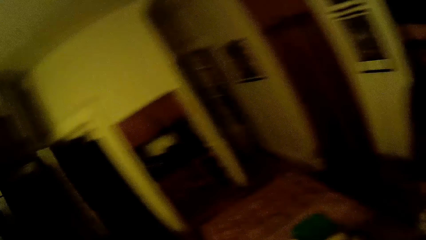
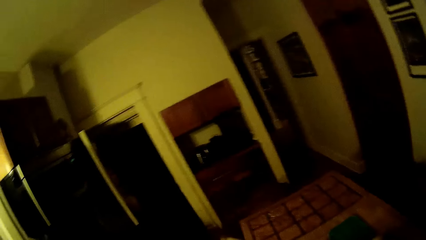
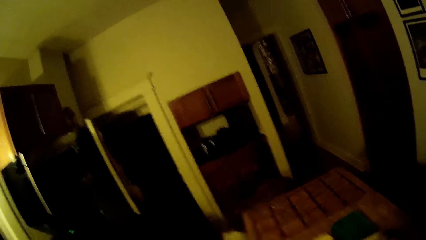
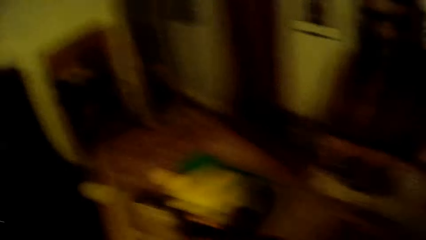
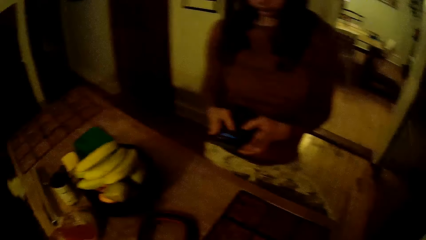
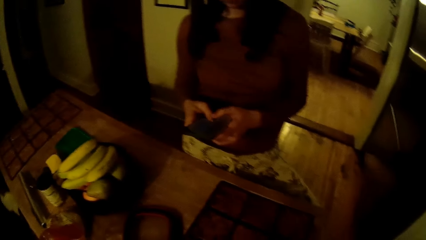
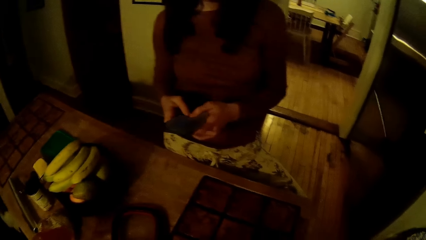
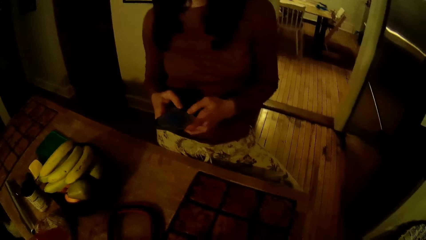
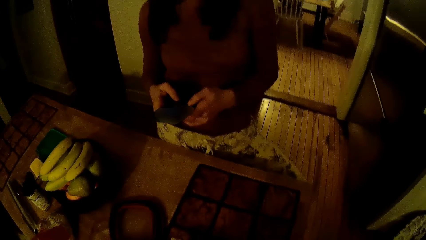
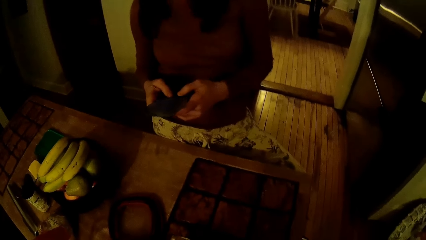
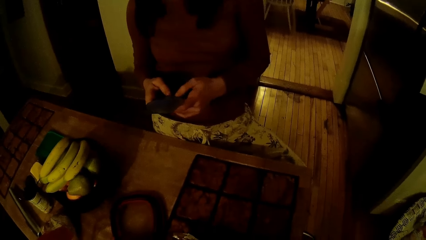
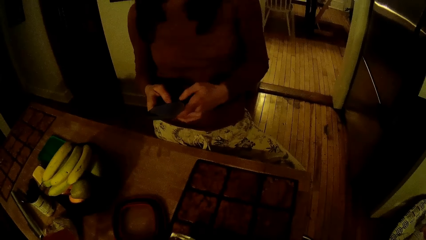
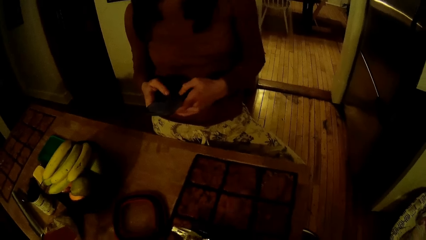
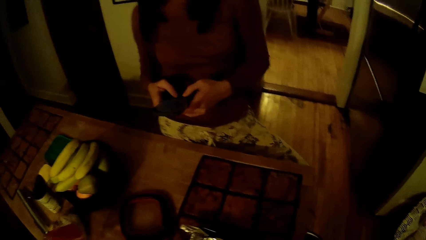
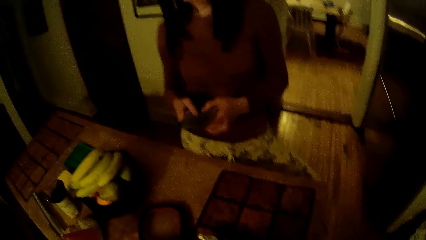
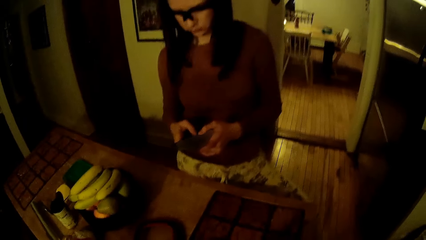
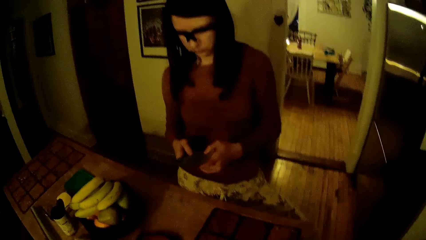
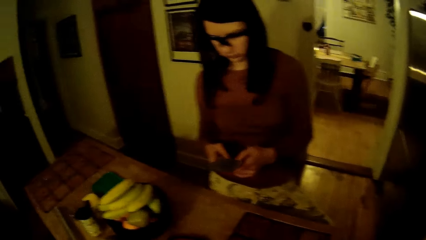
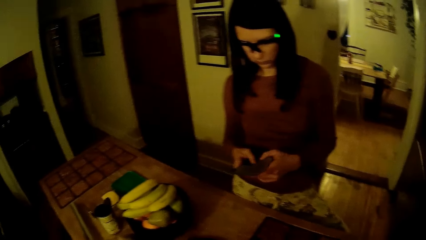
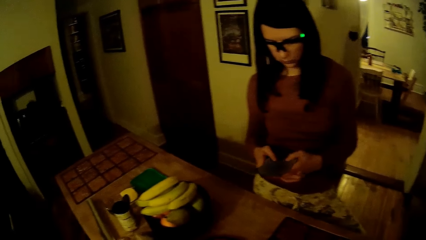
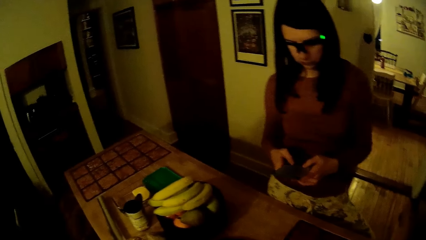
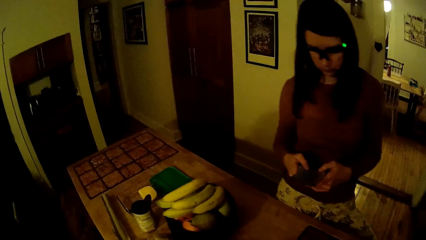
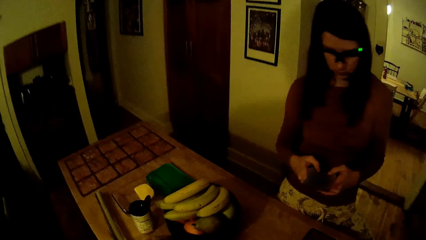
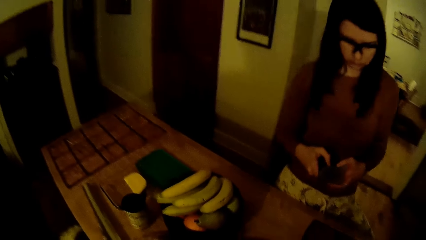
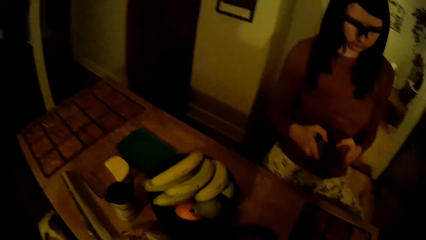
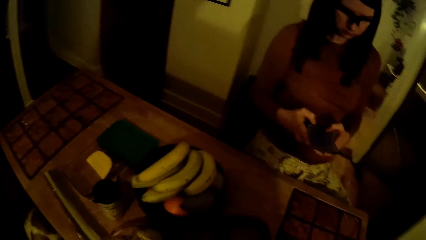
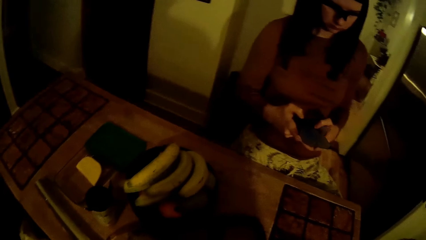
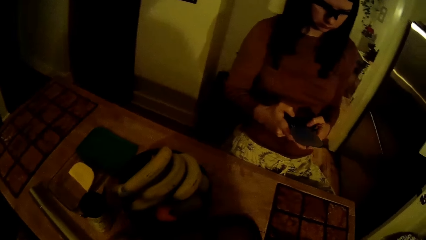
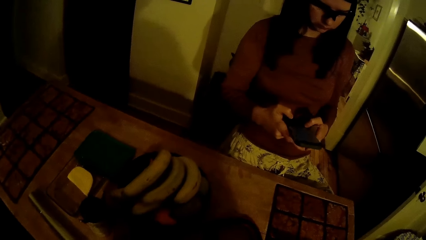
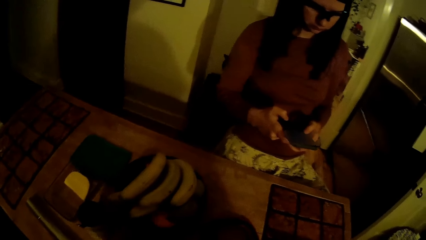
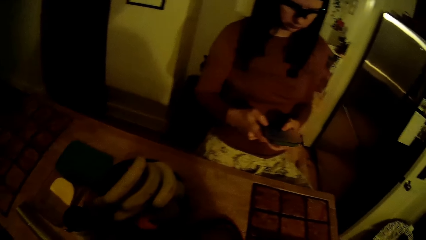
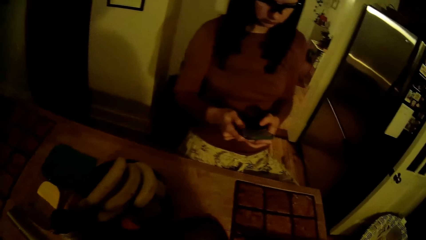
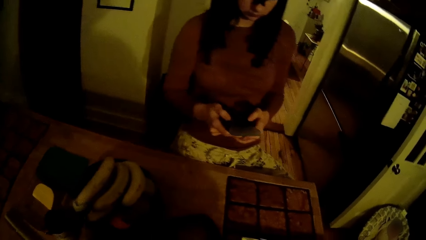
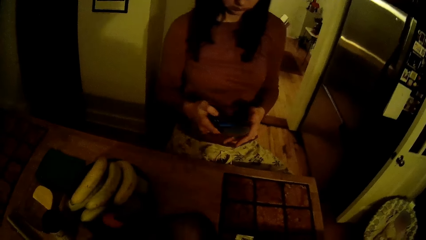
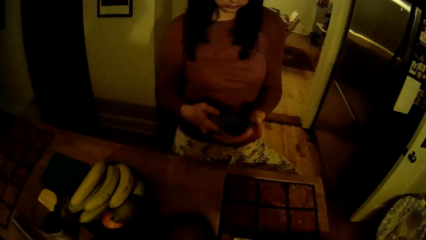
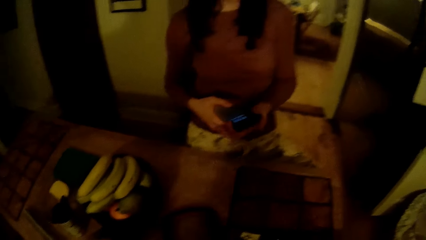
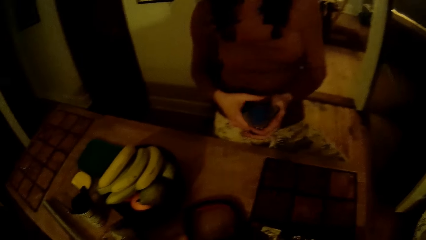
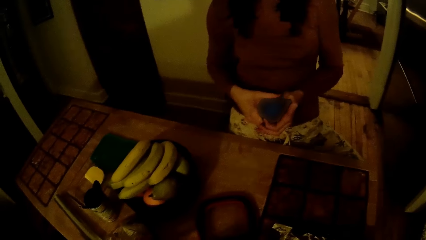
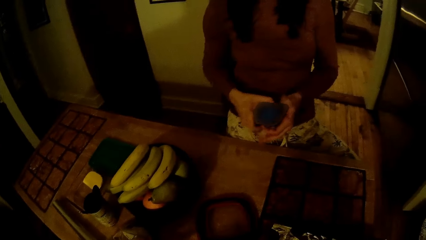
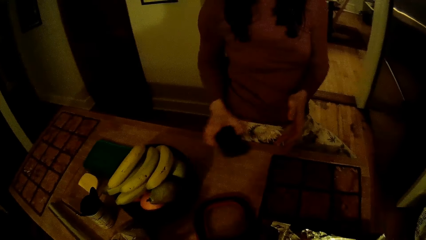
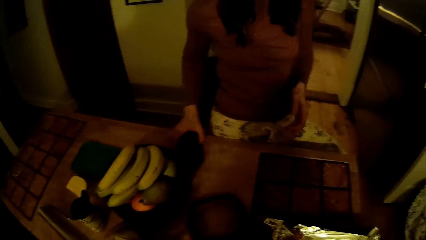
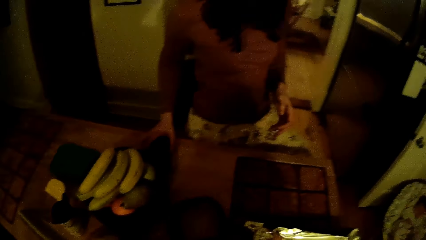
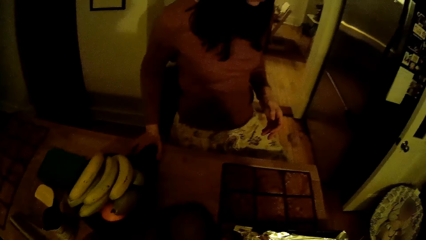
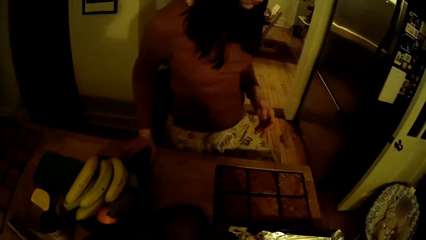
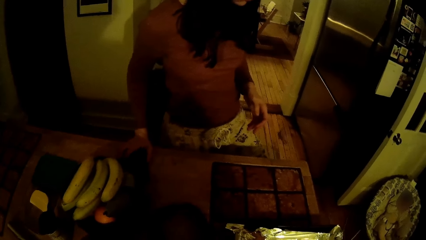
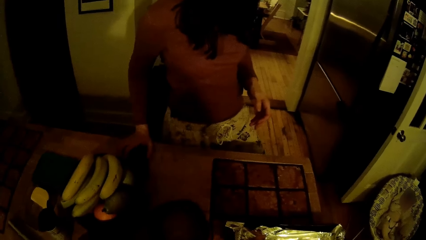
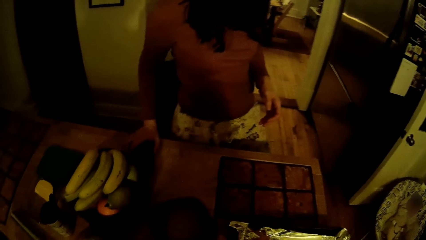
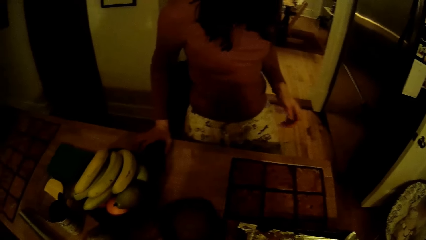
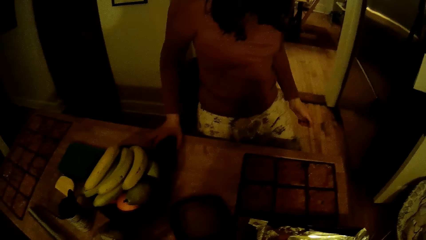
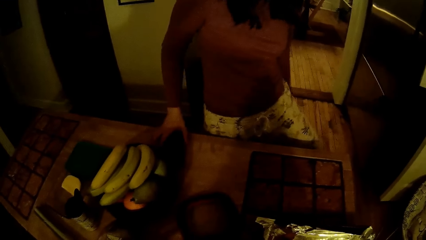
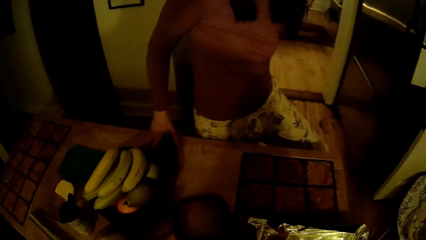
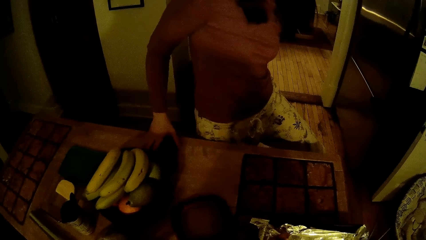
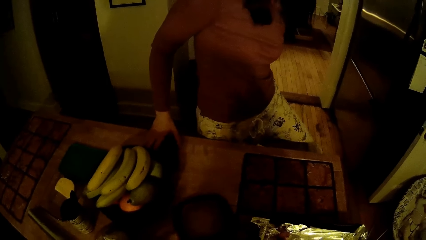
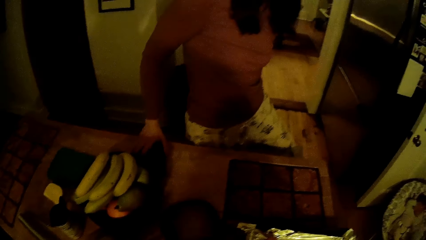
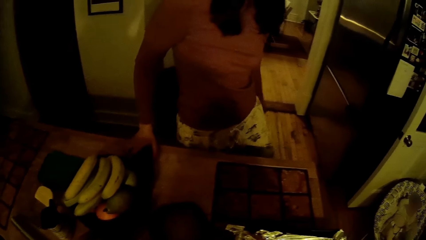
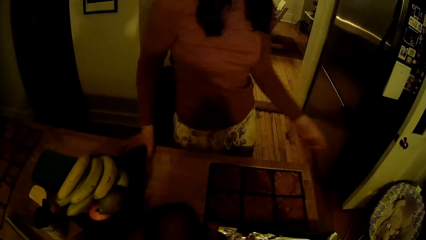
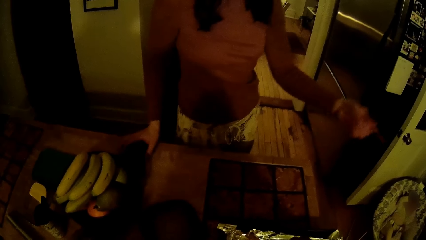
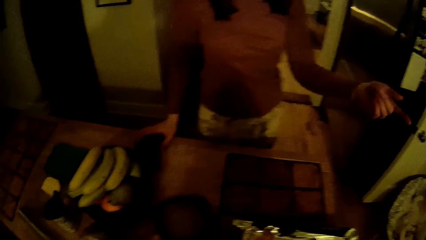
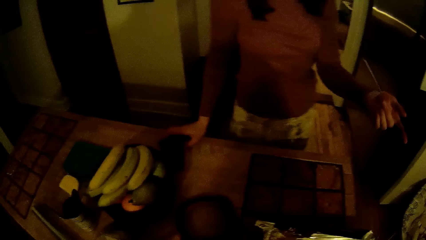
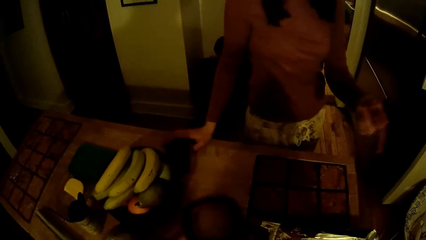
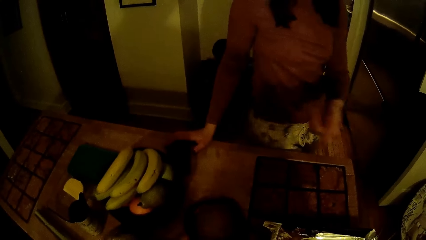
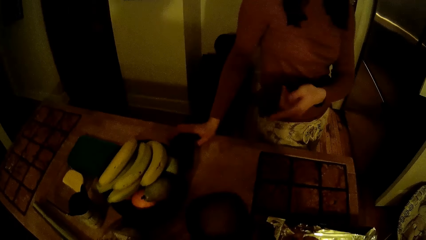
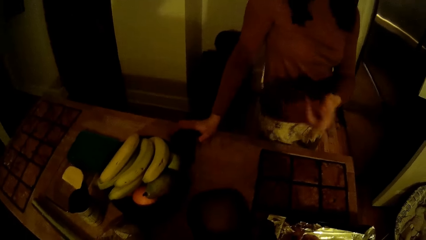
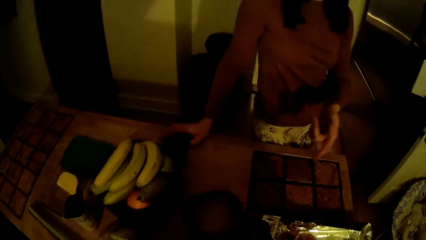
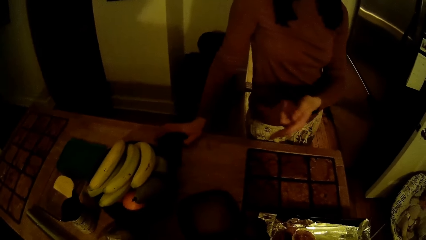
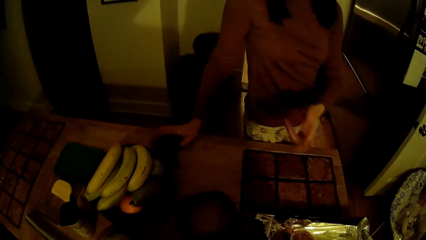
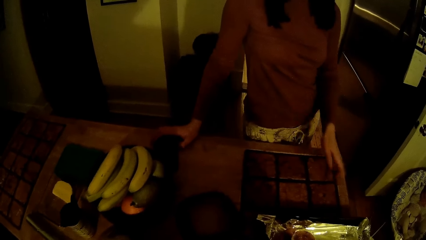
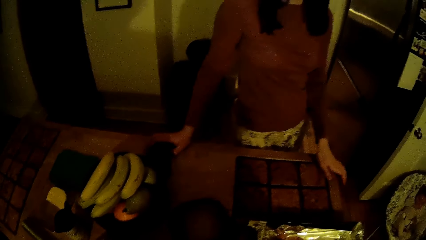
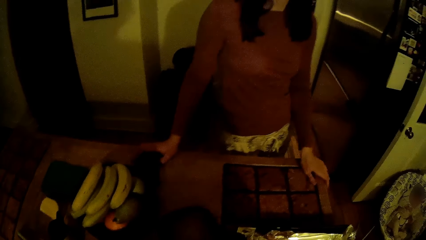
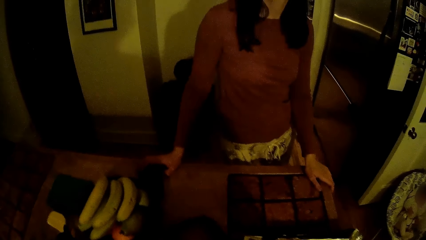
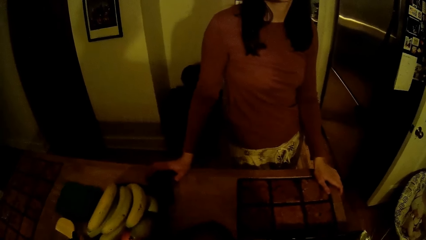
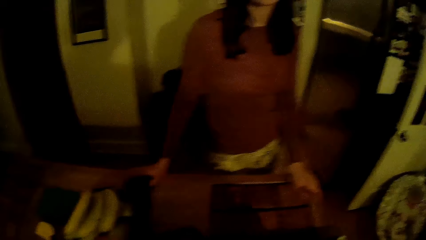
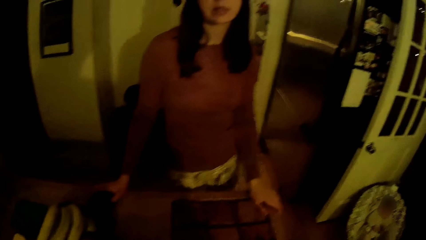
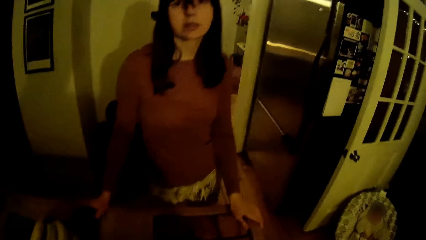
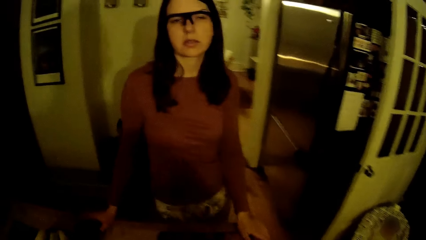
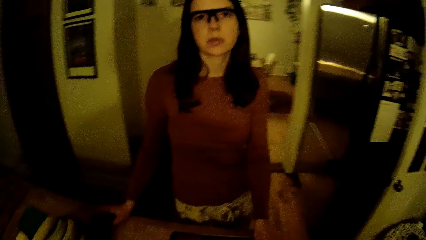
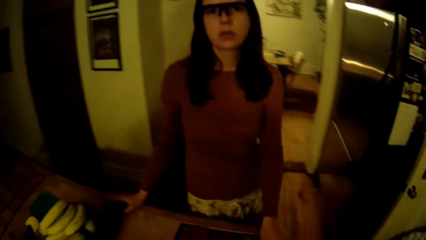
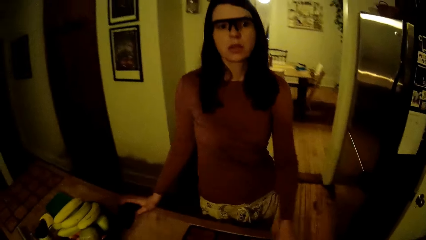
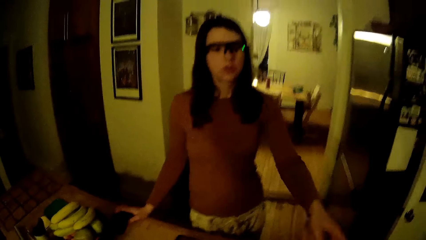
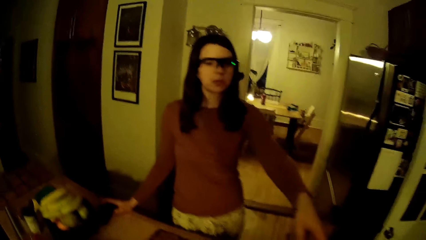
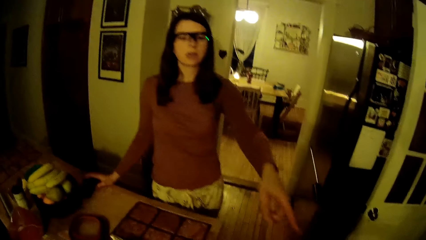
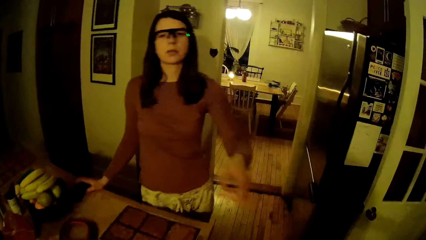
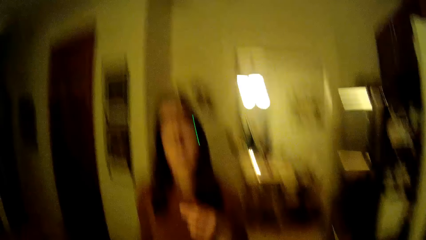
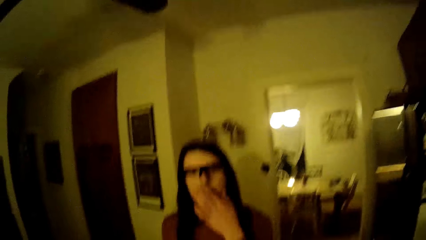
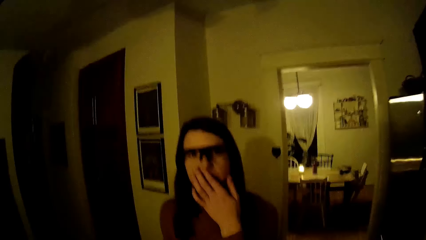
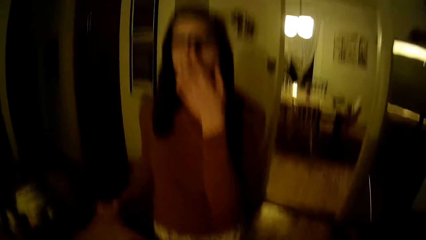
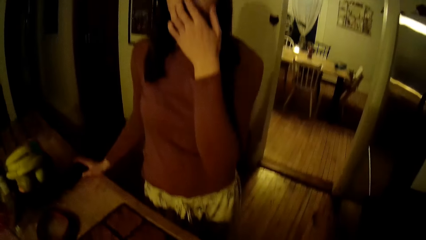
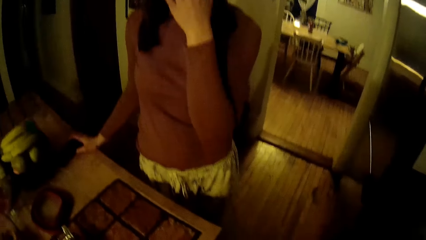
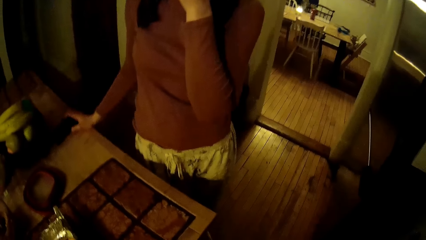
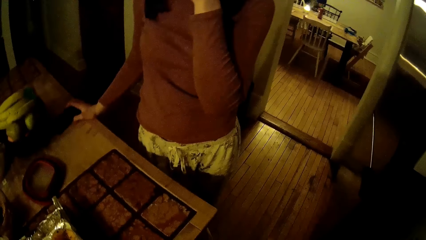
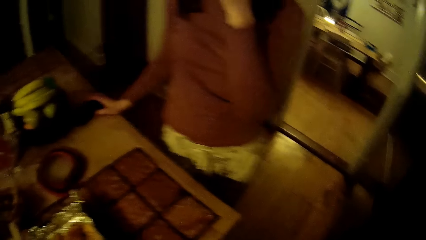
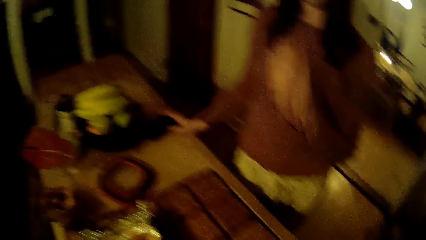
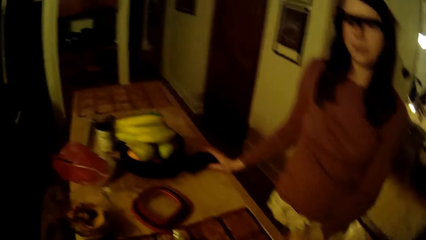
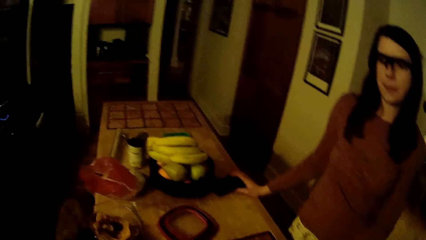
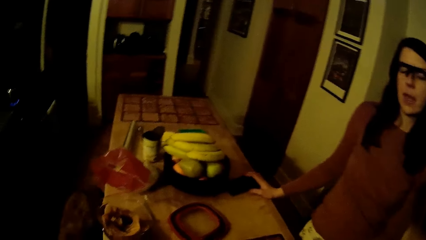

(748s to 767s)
The camera wearer looks at the table. The woman drops the smartphone on the kitchen table with her right hand. The woman interacts with the camera wearer in the kitchen. The woman lifts a leg, points a finger, puts a hand on the table and points a finger. The woman touches her face with her left hand. The woman holds the smartphone on the kitchen table with her right hand. The woman puts a hand on her mouth. The camera wearer interacts with the woman in the kitchen.
